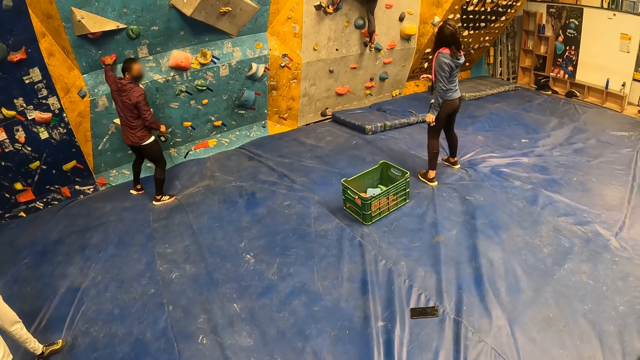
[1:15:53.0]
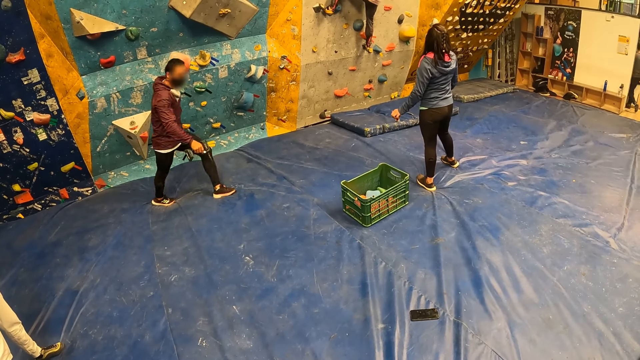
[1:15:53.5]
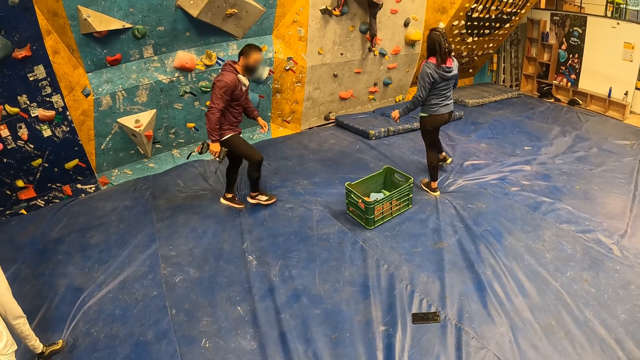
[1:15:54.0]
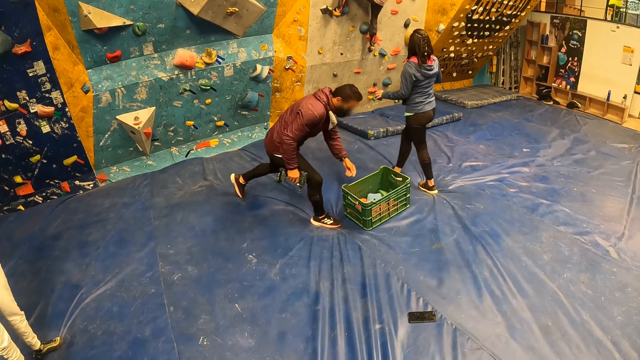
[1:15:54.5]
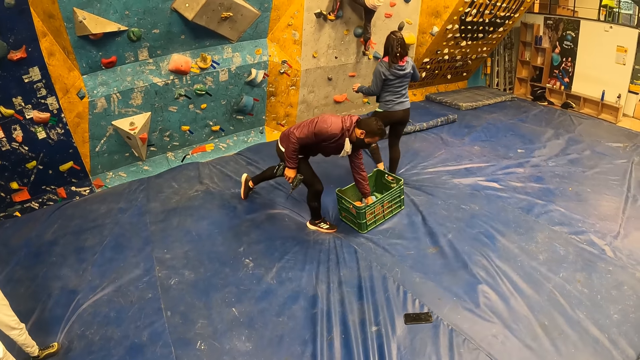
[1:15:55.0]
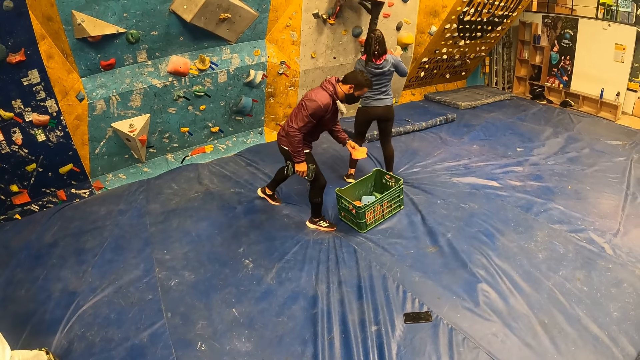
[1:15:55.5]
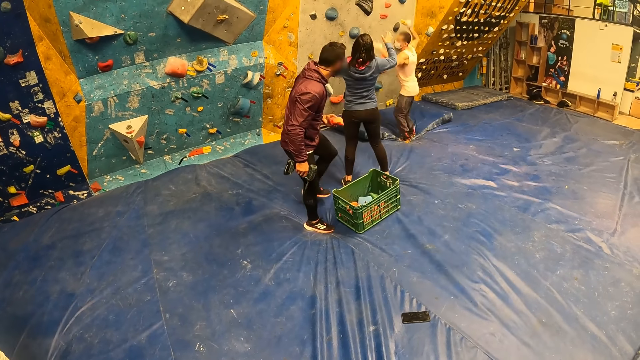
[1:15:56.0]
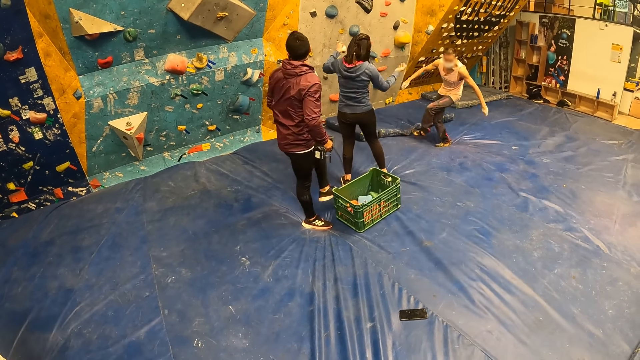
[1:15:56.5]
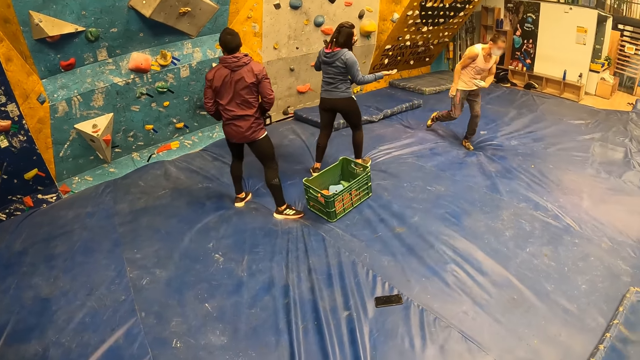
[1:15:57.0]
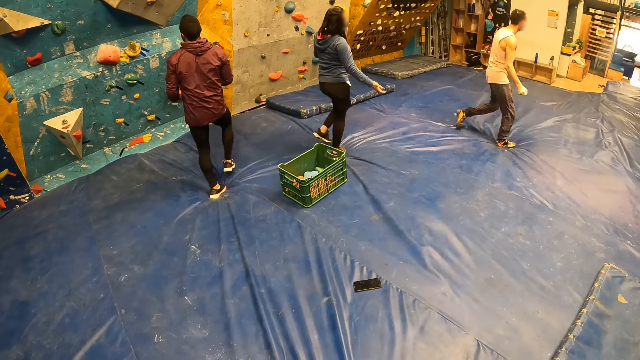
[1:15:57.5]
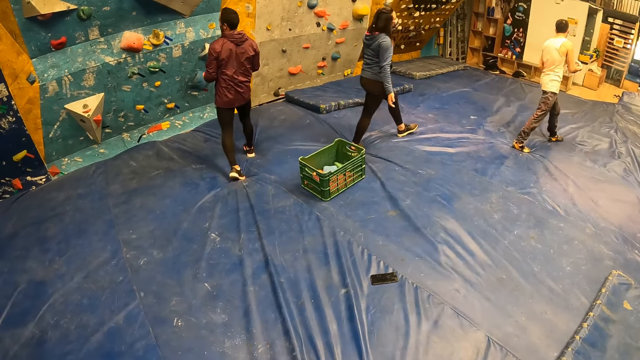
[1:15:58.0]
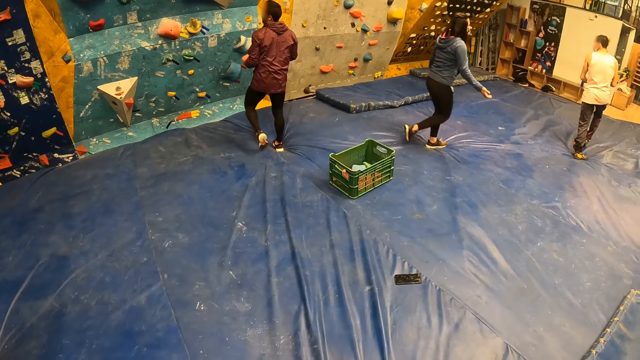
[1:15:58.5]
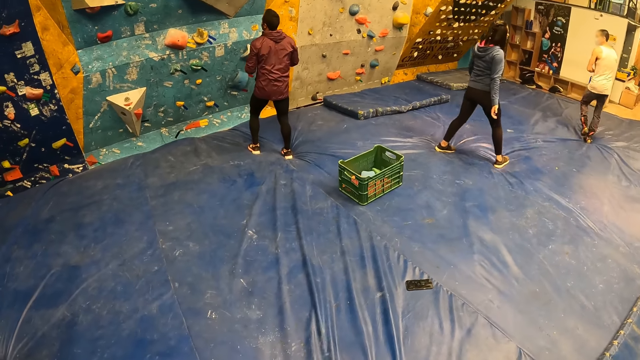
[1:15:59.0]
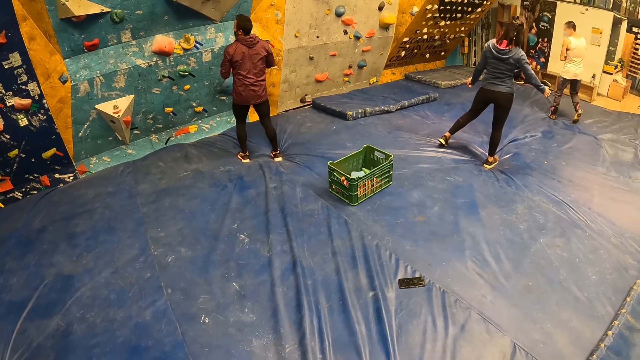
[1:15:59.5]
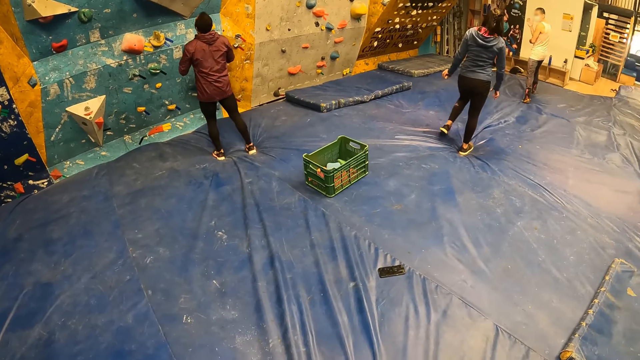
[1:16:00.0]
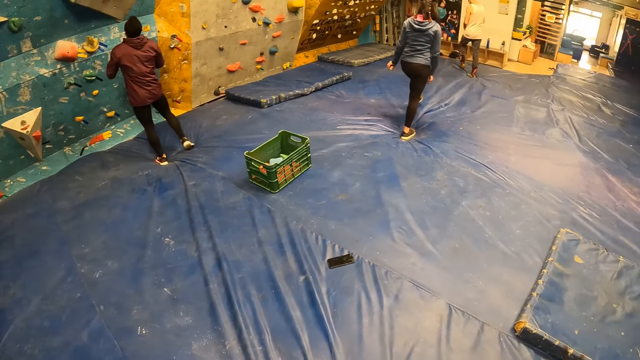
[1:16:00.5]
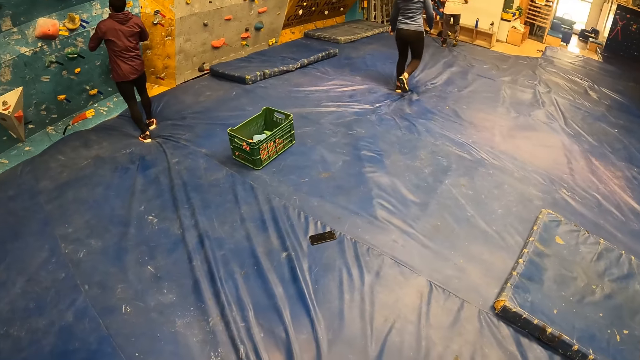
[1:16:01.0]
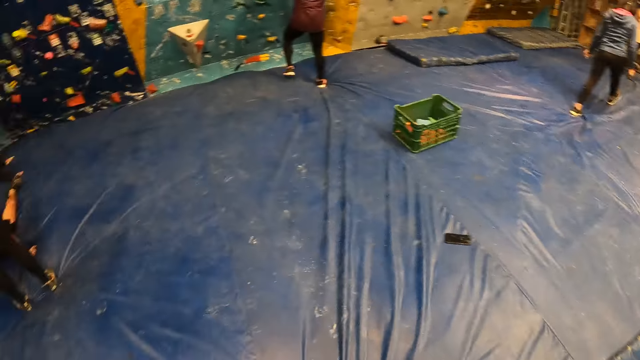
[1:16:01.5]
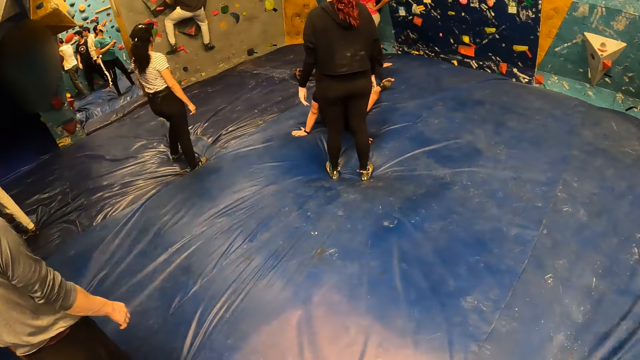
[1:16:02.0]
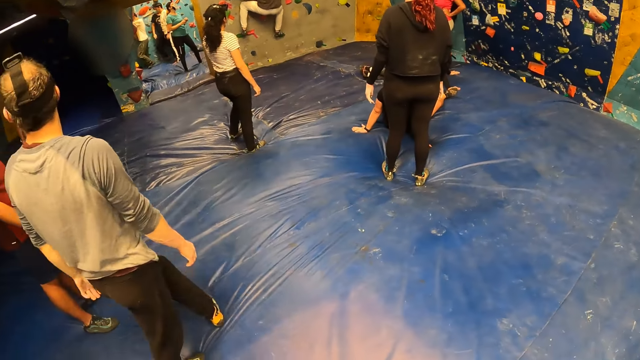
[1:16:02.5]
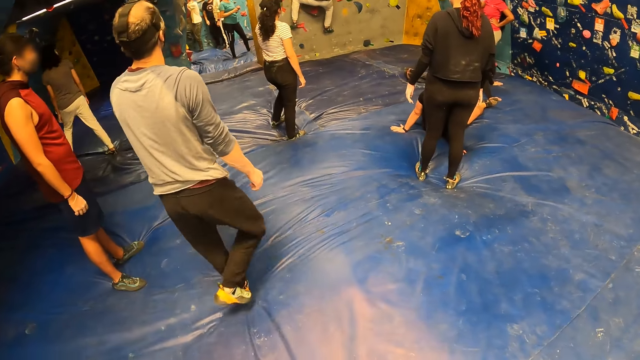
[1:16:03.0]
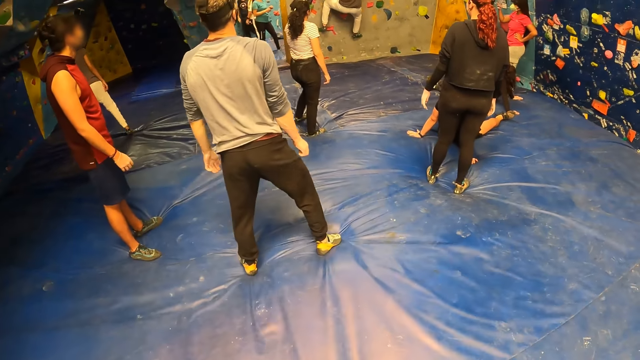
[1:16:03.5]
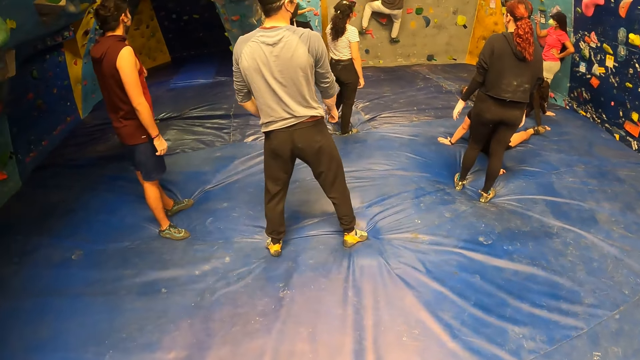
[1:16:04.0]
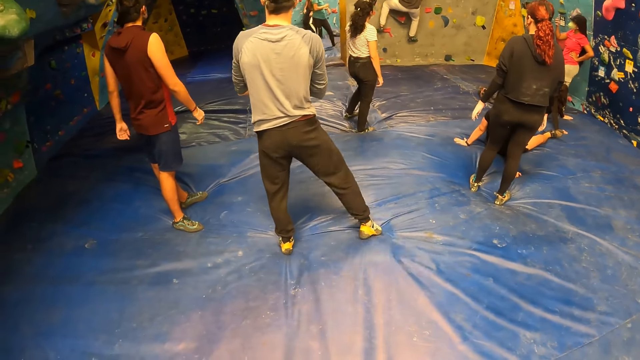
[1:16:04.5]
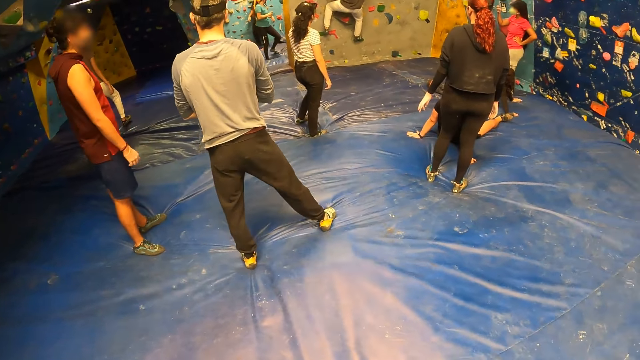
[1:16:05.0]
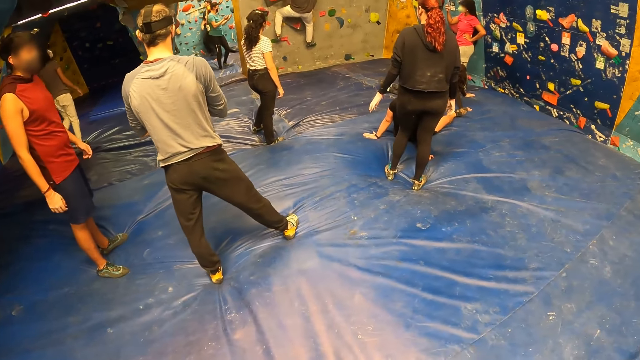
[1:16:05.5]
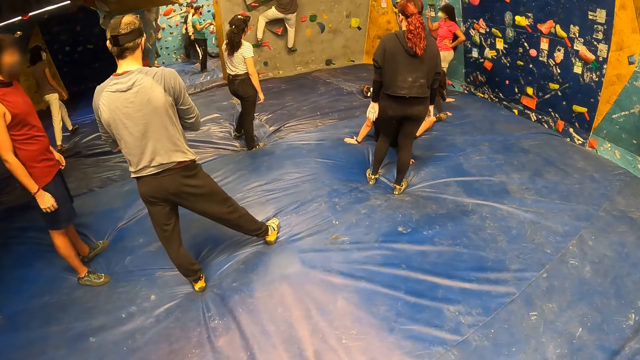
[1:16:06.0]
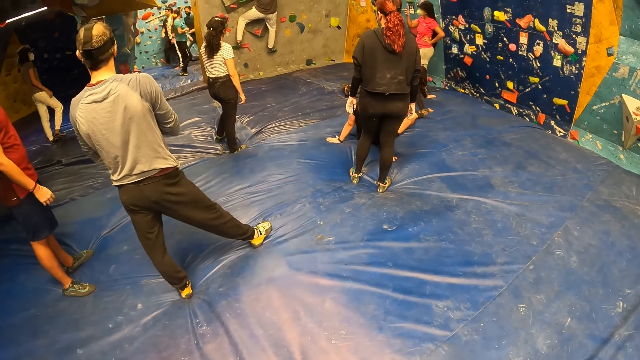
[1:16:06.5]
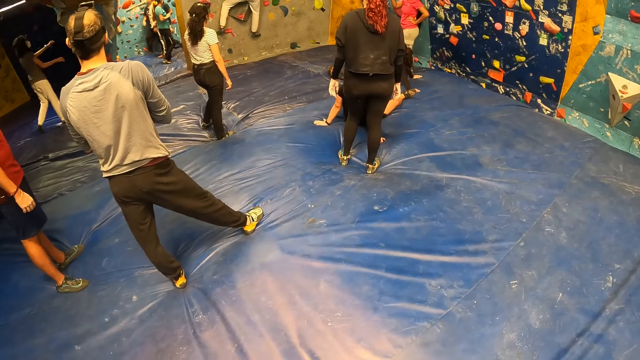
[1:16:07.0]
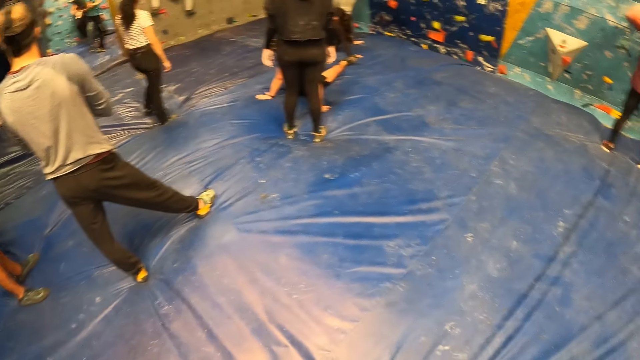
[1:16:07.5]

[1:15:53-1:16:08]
A man climbs on a wall. Another man walks around a room. Another man jumps from the wall. The camera wearer looks around the room. A lady walks around the room. The camera wearer looks around the room. Another man walks around the room. The camera wearer looks around the room.

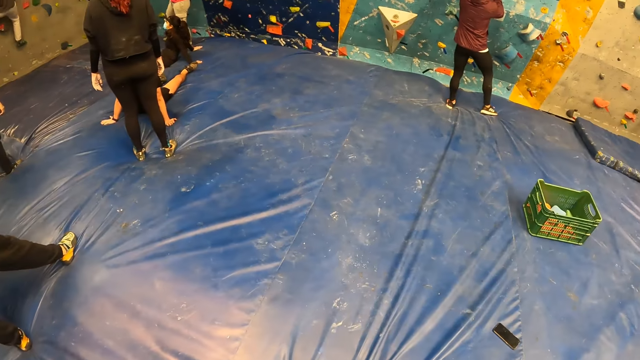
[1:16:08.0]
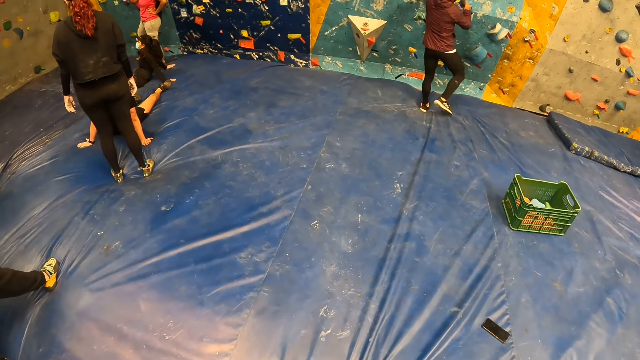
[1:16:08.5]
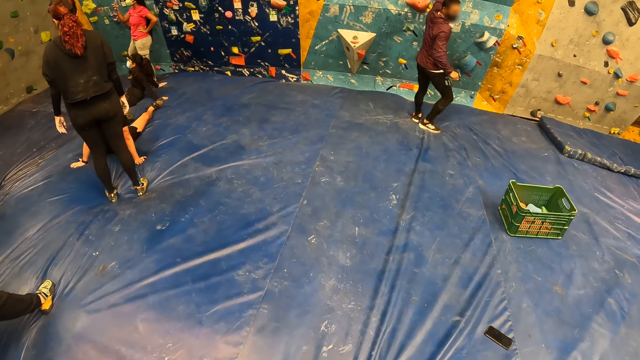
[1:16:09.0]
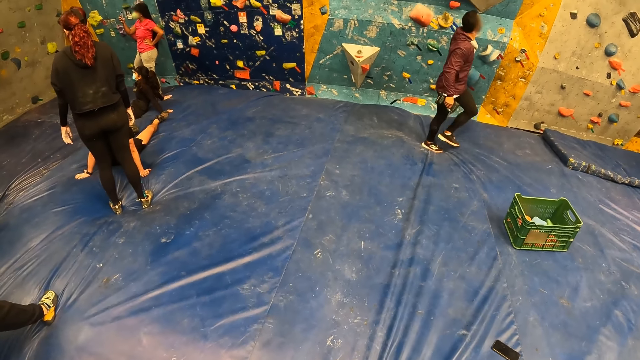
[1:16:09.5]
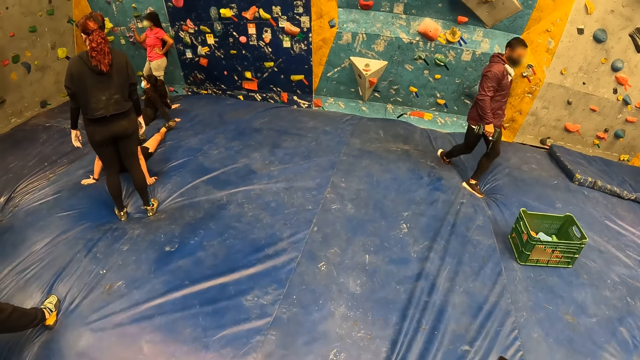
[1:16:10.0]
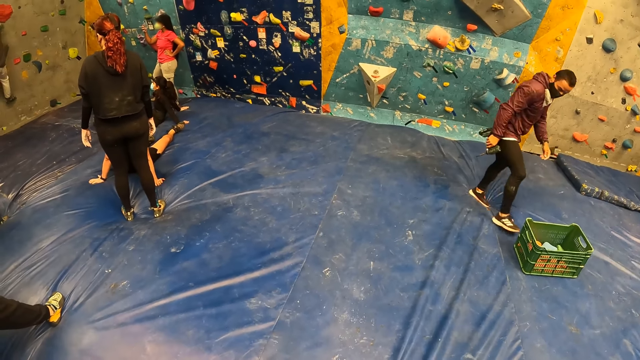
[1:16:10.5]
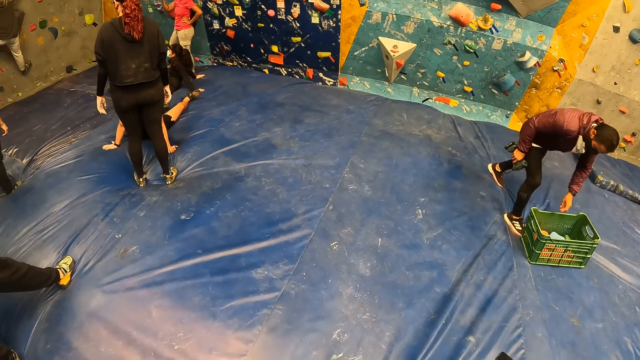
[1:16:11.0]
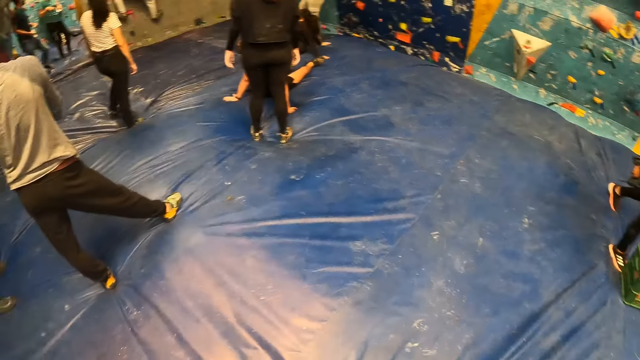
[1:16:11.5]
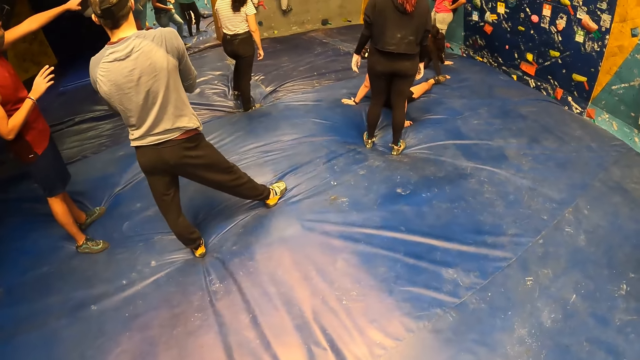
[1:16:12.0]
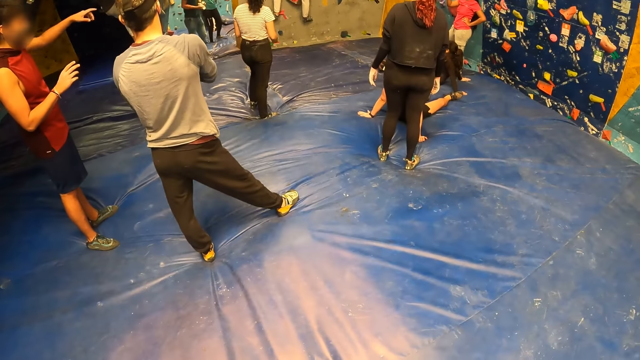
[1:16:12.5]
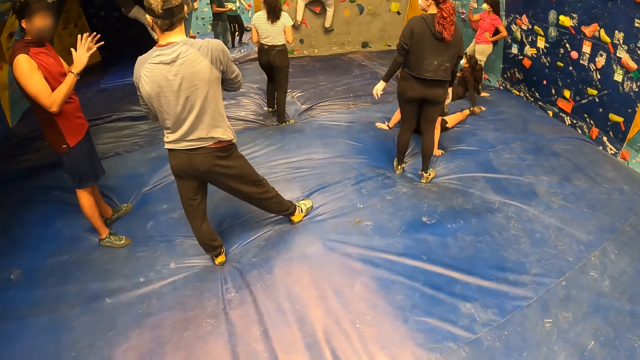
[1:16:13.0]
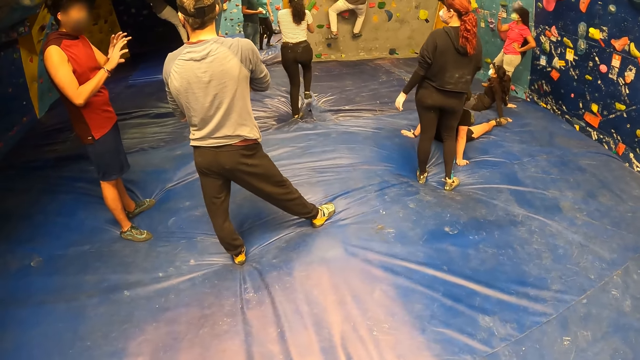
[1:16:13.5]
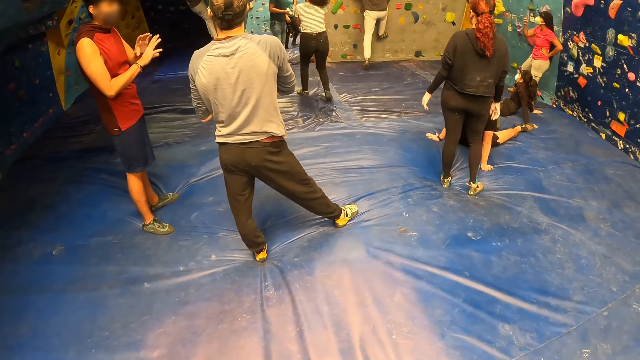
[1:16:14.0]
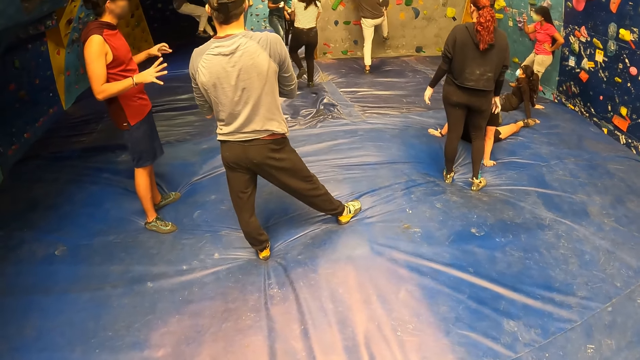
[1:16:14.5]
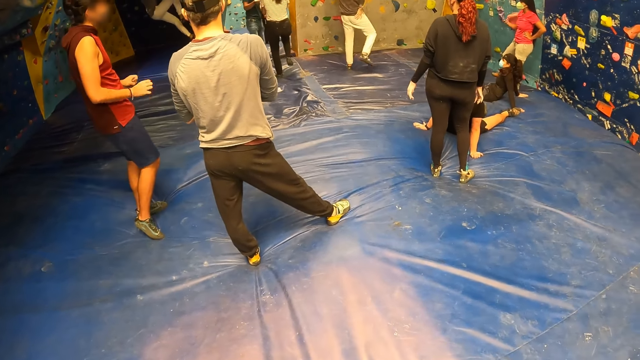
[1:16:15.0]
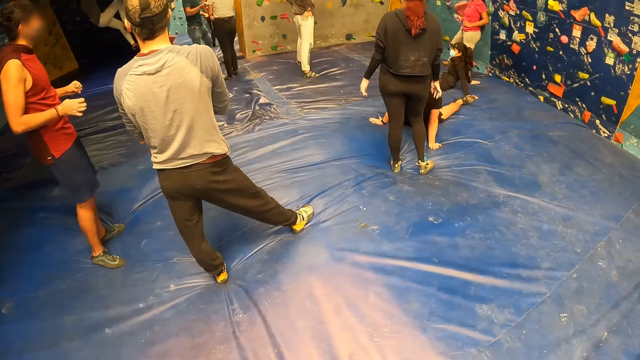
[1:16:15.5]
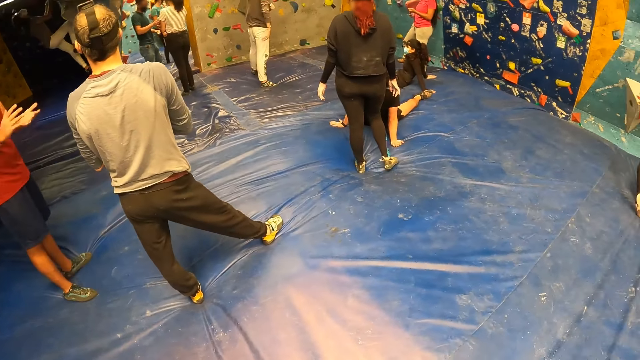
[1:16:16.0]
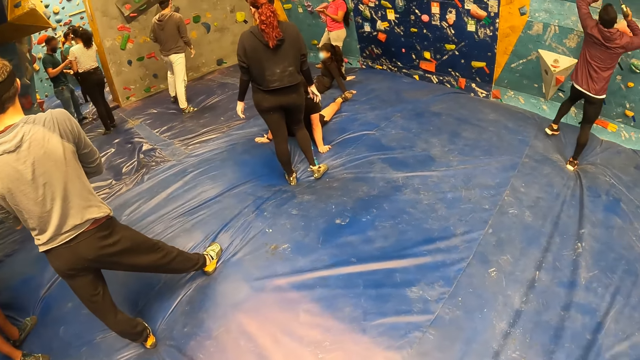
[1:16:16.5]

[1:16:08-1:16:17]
A man walks around a room. The camera wearer looks around the room. Another man walks around the room. The camera wearer looks around the room.
